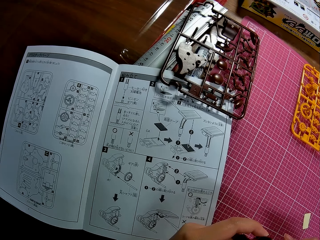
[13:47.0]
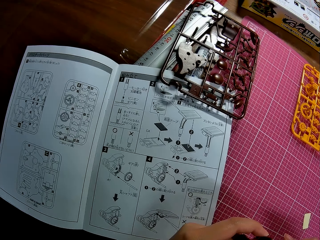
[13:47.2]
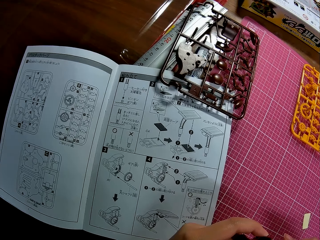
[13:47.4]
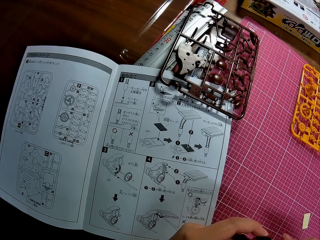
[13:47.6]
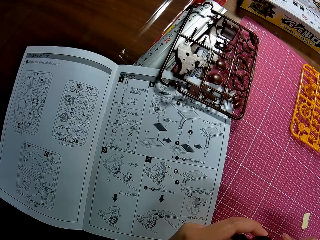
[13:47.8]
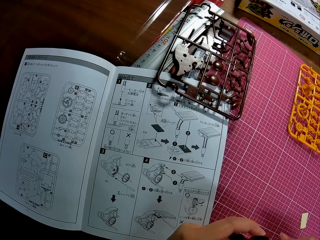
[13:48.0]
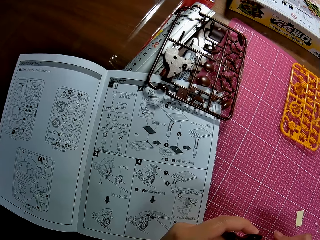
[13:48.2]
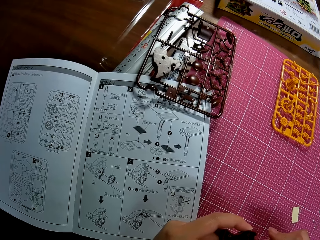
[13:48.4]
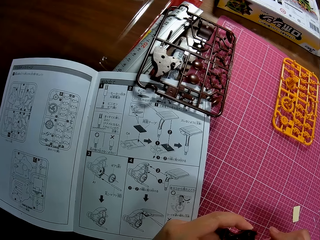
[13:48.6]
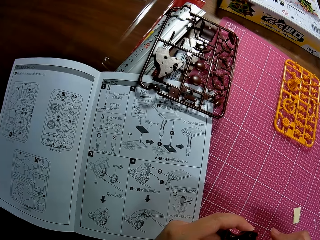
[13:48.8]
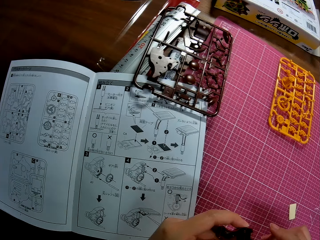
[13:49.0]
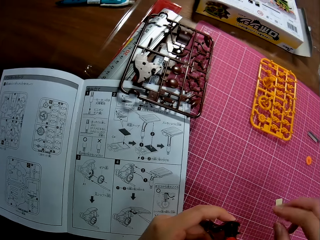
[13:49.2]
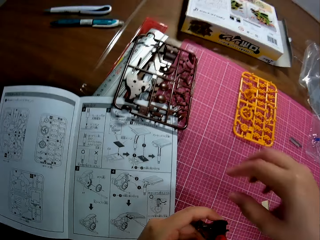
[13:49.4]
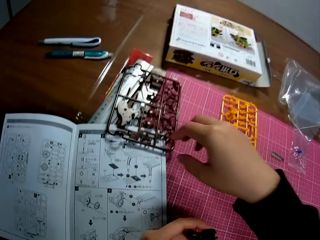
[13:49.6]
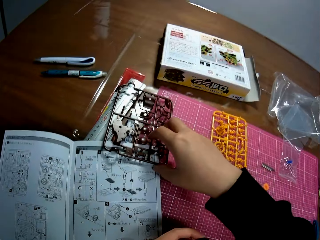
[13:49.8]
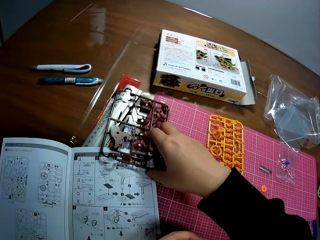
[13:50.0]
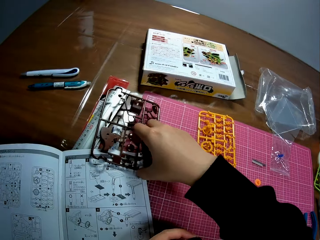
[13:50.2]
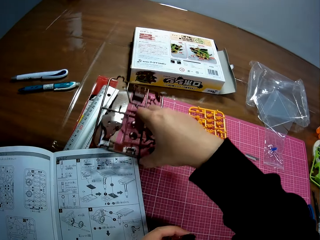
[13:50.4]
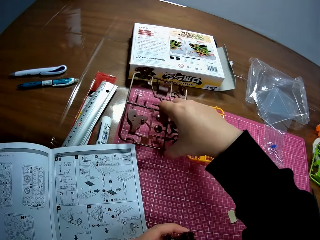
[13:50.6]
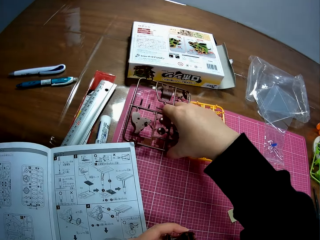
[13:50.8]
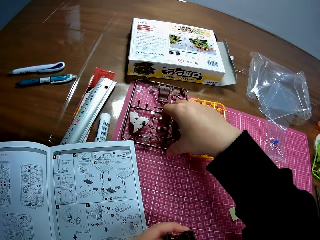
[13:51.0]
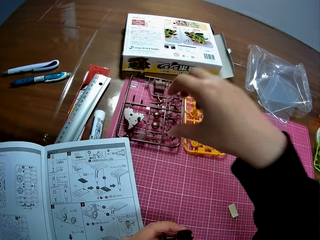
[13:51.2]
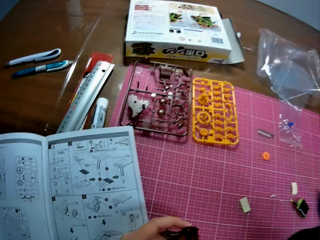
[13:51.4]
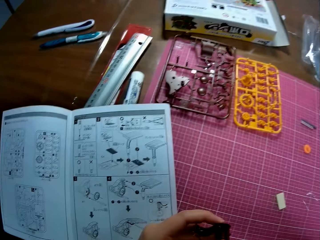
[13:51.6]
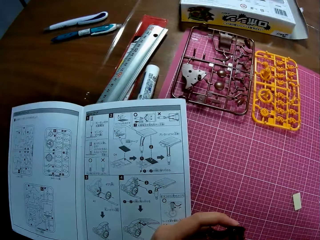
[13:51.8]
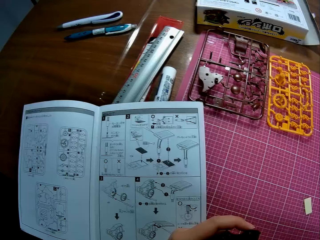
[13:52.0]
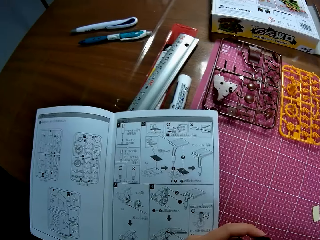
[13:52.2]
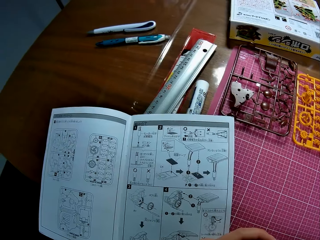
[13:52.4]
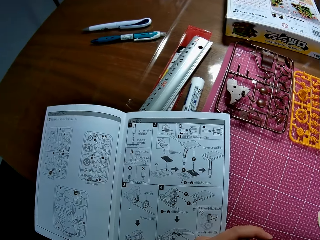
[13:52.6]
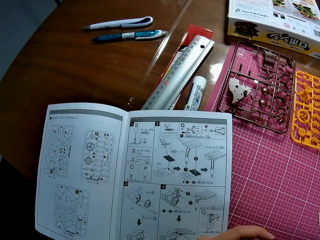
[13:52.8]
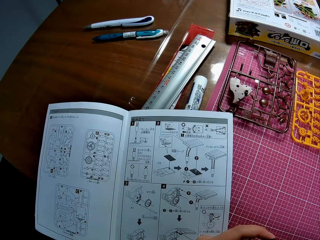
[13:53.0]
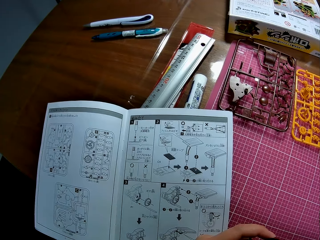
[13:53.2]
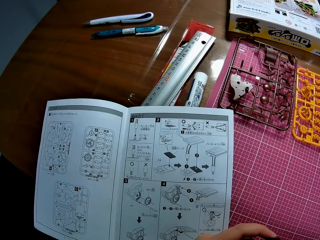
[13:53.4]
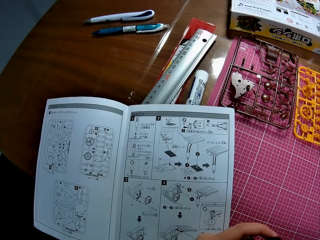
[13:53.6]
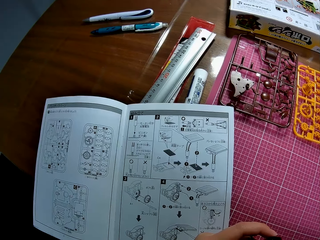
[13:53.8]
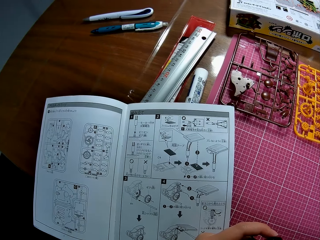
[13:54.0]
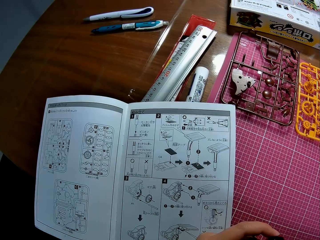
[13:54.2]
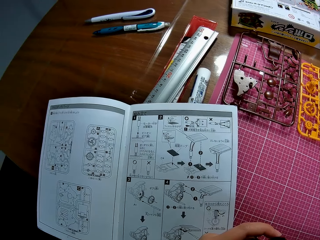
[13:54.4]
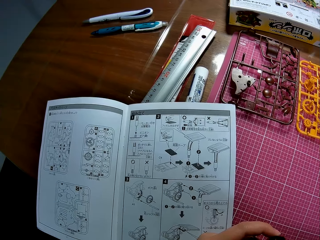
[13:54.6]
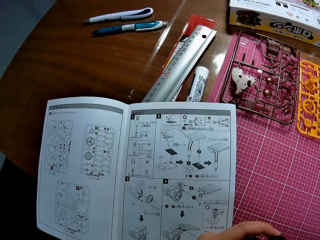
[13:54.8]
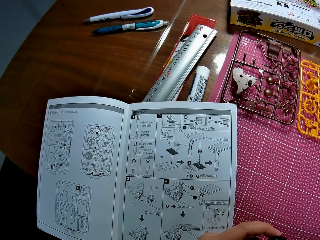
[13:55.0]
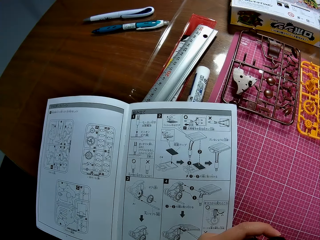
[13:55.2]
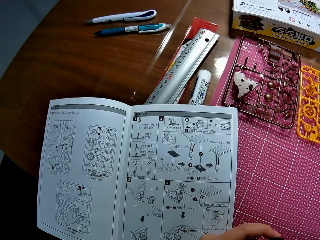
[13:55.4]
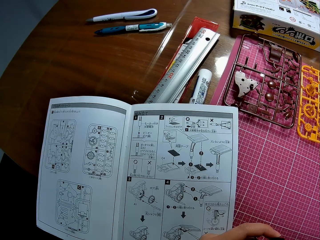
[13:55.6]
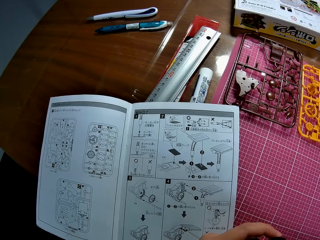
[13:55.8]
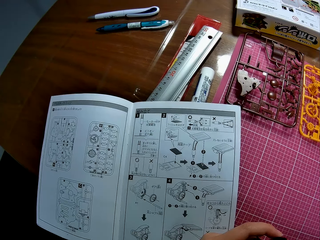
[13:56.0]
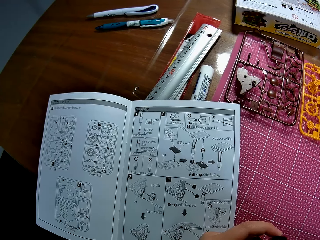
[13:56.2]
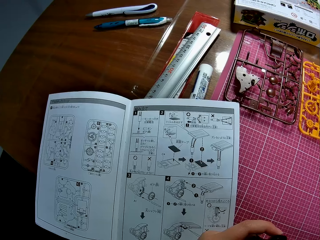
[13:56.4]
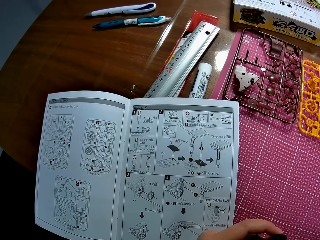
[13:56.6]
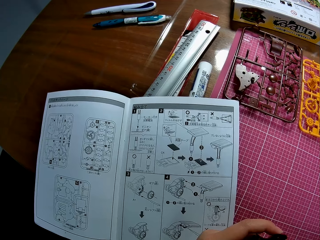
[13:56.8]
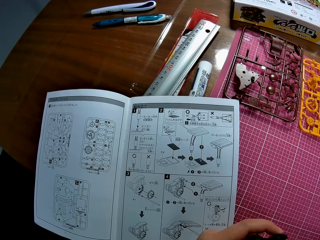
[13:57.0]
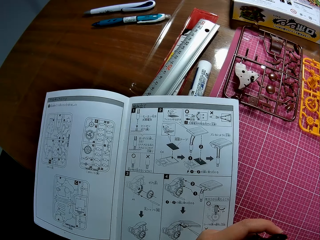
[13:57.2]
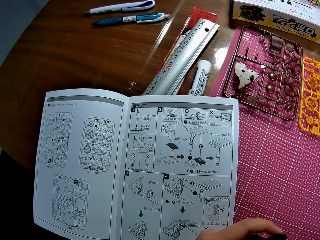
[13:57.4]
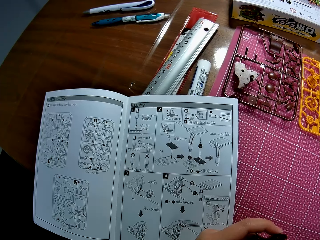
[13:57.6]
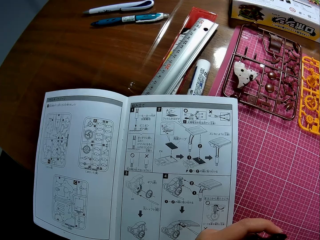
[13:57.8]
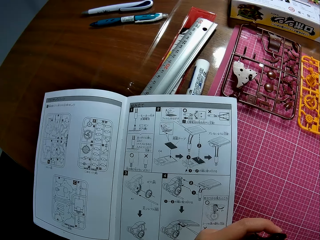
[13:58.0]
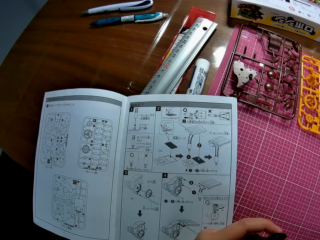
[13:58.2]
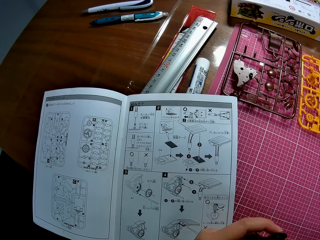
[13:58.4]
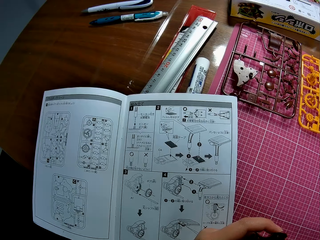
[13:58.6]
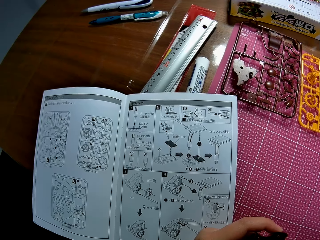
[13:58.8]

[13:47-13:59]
The camera wearer moves a model sheet away from the instruction manual on the table. They place the model sheet on the pink sheet on the table. They look towards the instruction manual on the table. They touch something.

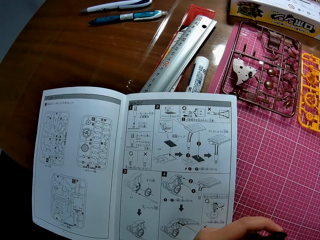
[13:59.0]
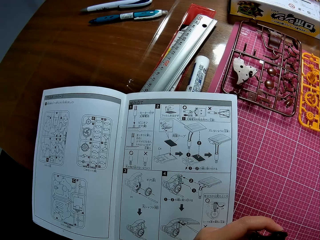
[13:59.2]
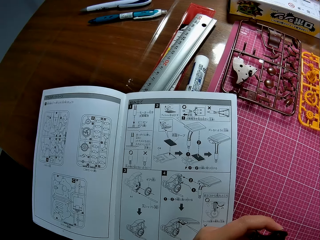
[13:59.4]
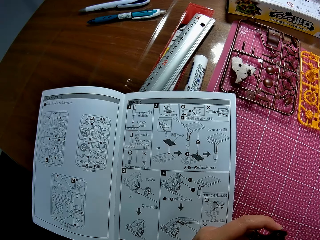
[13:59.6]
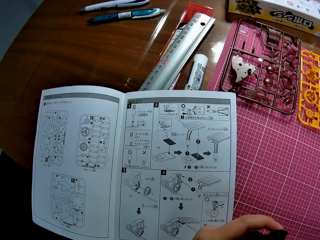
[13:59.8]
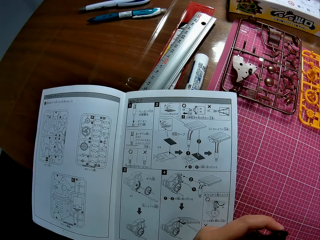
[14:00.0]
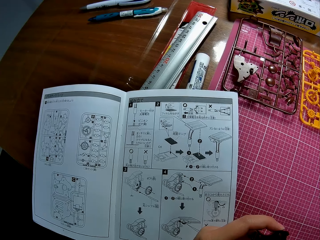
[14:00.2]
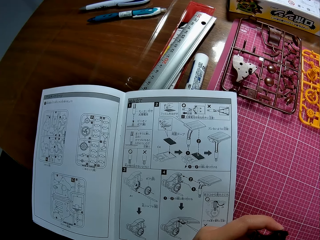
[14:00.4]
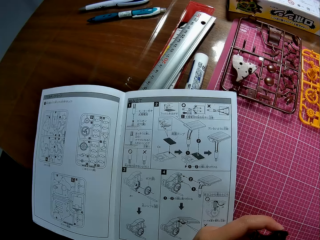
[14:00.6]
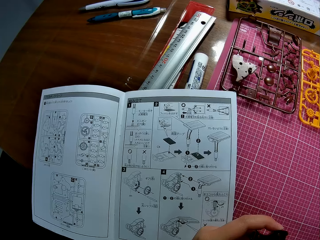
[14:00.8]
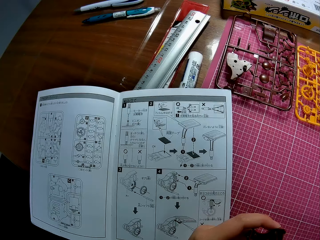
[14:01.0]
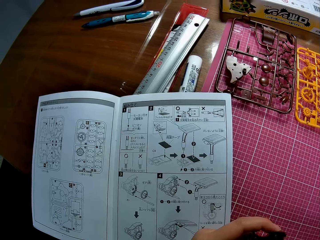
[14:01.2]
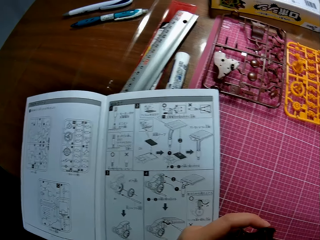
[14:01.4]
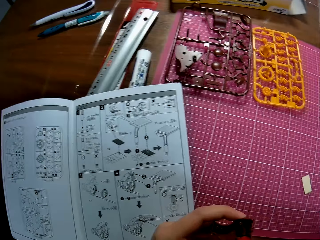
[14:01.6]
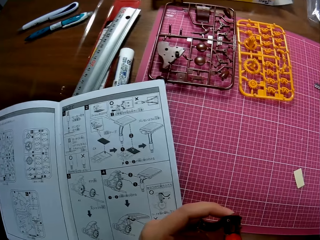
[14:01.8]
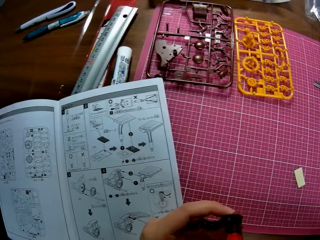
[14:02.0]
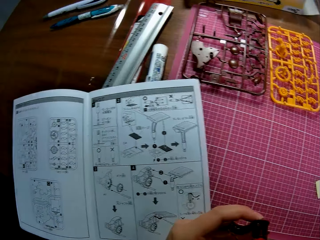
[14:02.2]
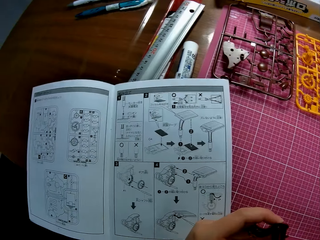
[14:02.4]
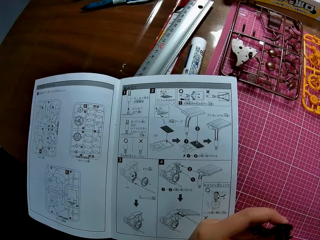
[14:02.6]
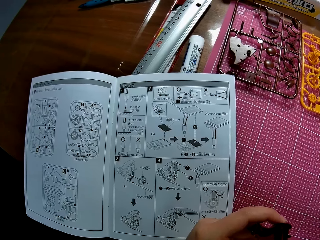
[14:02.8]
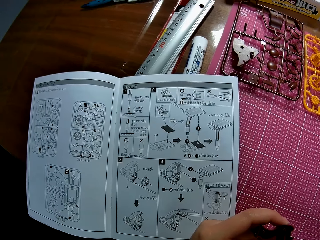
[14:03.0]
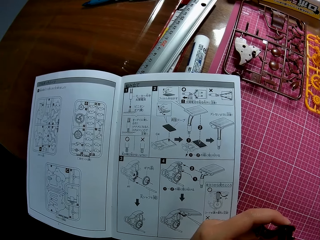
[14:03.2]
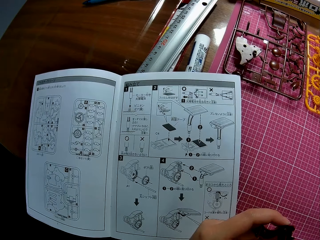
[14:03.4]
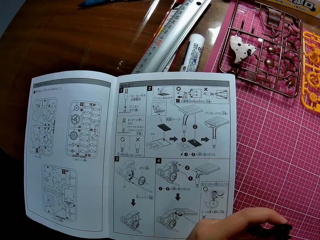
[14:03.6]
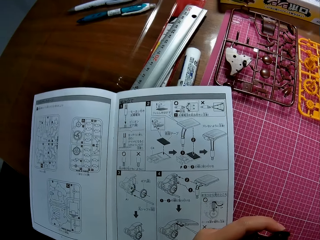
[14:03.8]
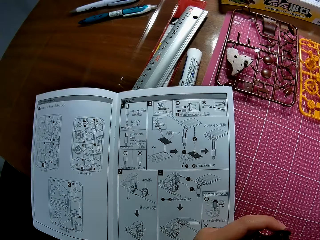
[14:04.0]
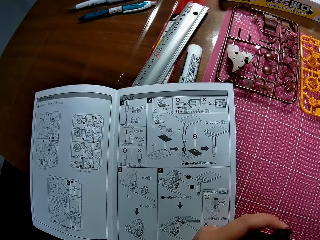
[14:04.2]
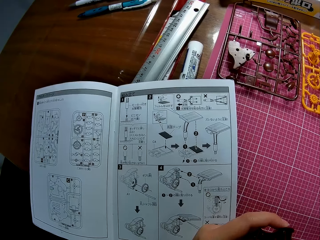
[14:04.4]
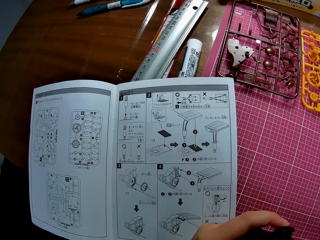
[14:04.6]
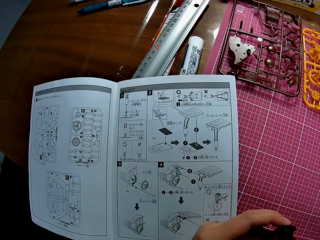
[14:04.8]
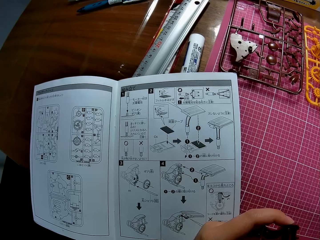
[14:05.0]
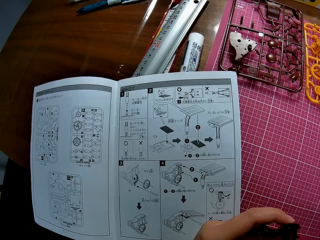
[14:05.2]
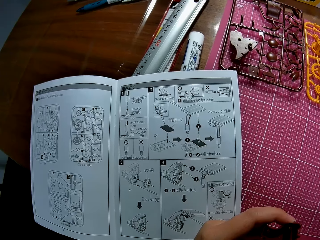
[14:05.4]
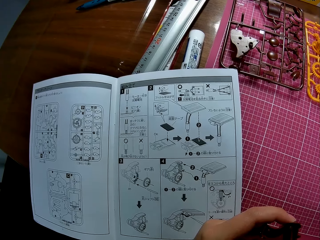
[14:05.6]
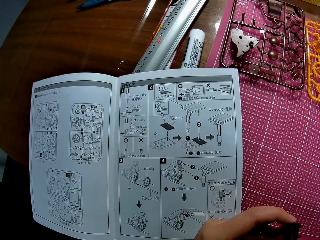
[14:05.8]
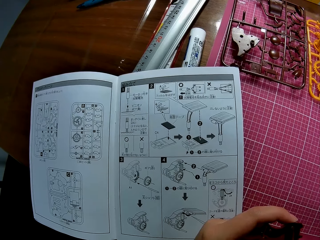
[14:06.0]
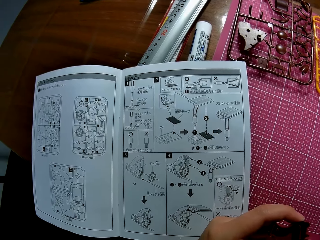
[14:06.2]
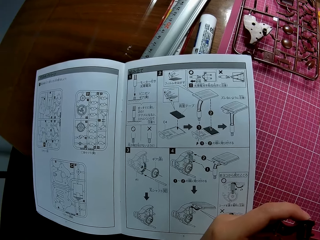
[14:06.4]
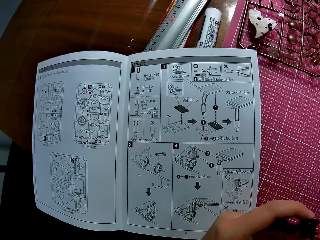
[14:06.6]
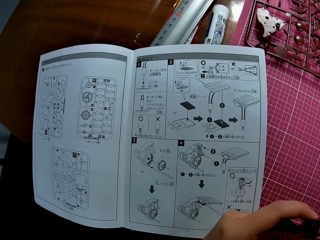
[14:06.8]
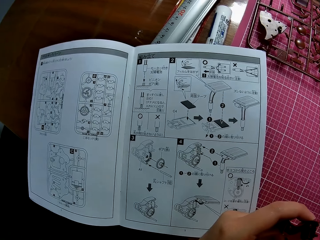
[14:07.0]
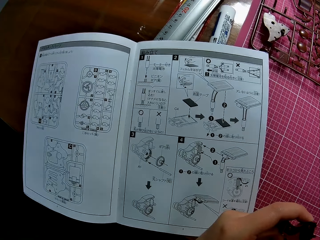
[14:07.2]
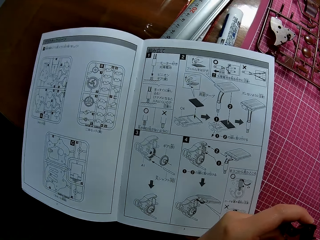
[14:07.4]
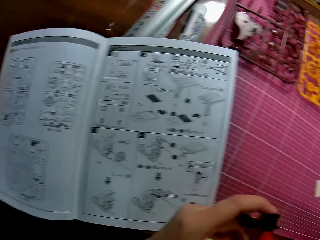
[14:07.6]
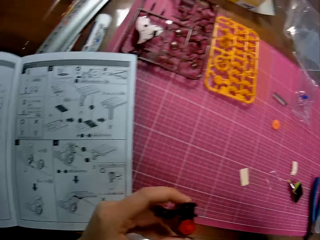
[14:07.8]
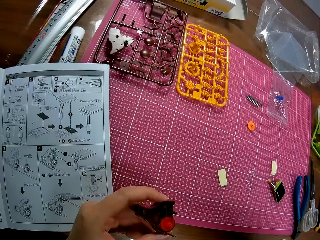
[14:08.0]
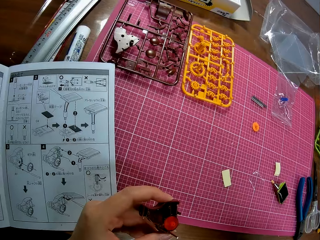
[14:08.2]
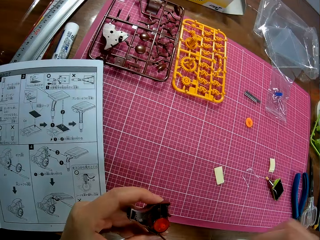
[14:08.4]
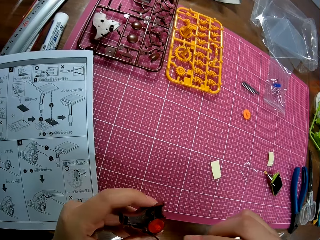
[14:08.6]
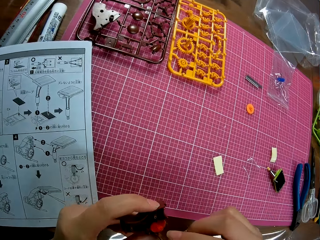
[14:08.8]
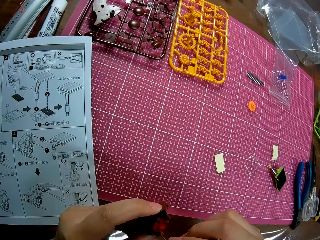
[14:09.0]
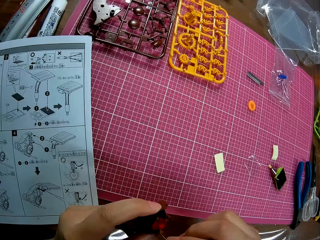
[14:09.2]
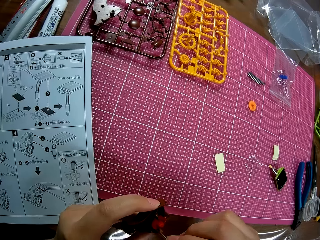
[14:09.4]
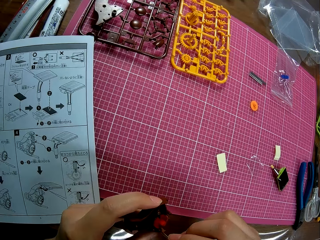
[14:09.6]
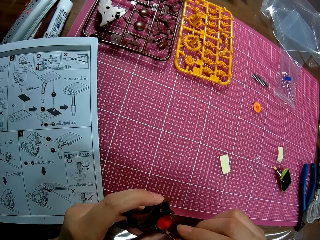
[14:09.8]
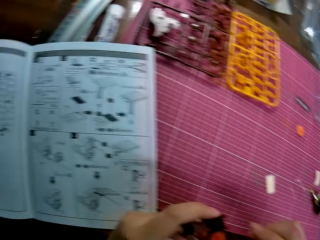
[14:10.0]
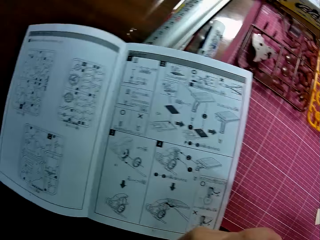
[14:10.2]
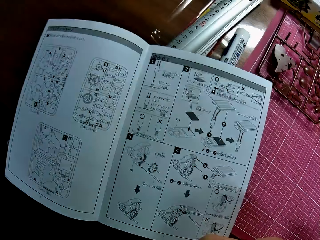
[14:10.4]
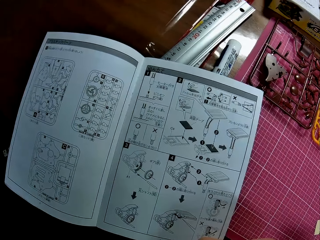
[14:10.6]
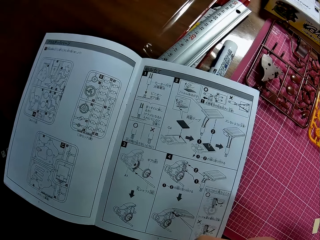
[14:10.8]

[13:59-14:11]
The camera wearer touches the mechanical model briefly with his right index finger. He holds something.
